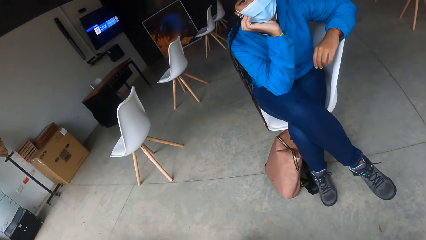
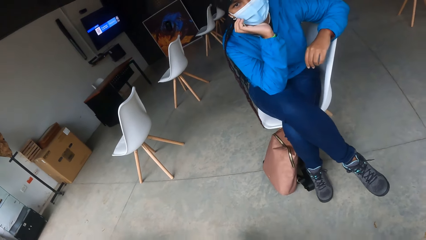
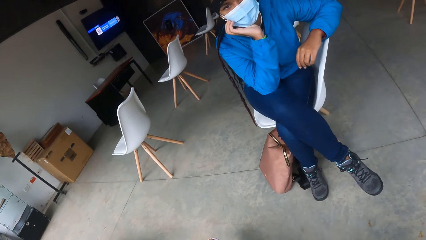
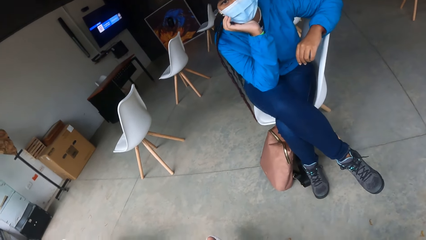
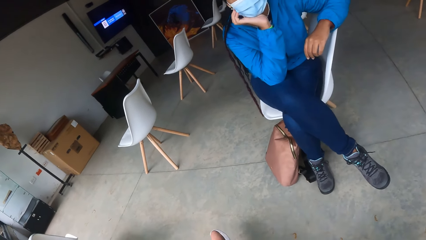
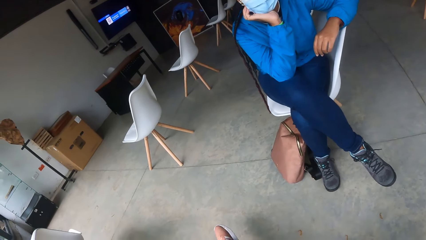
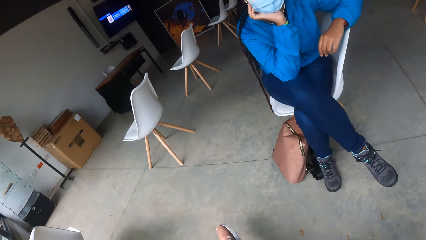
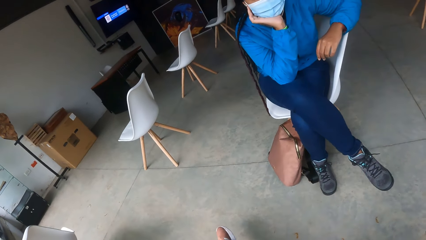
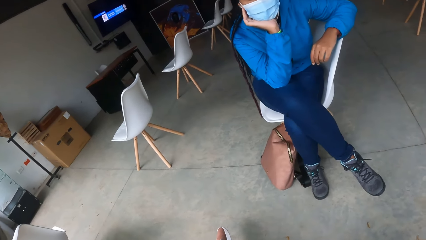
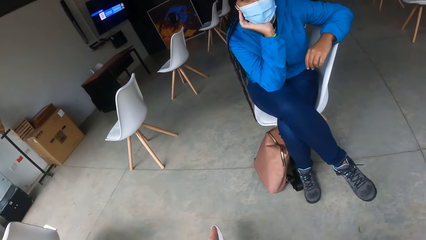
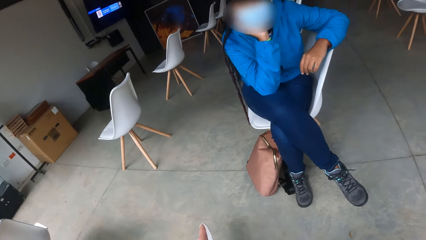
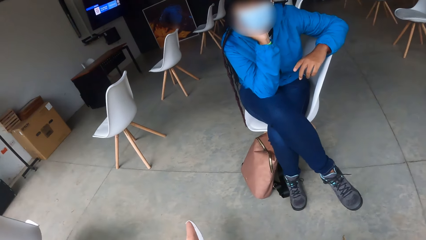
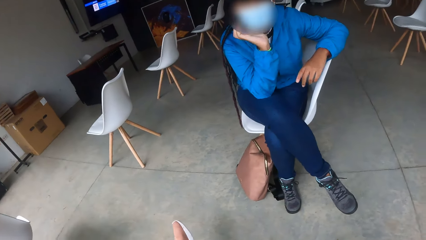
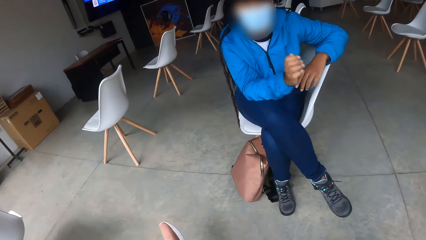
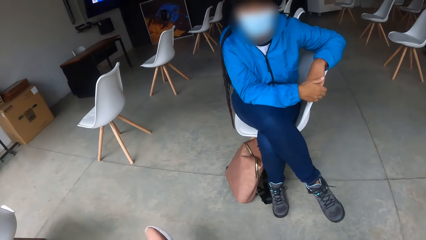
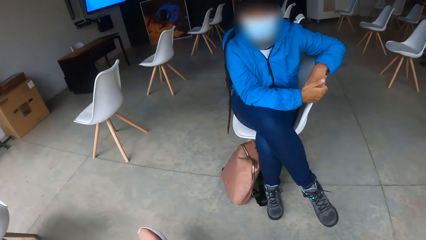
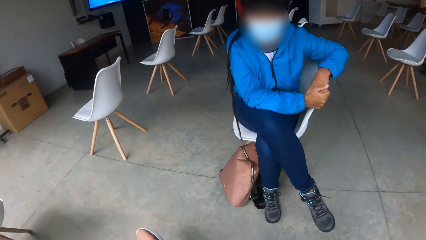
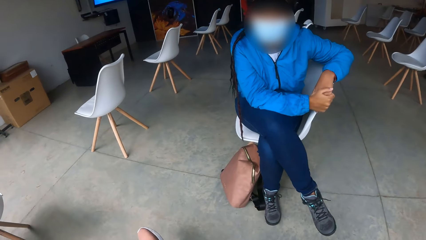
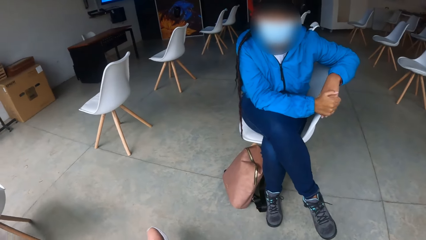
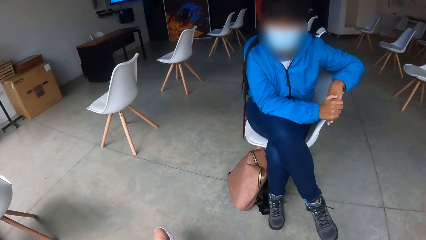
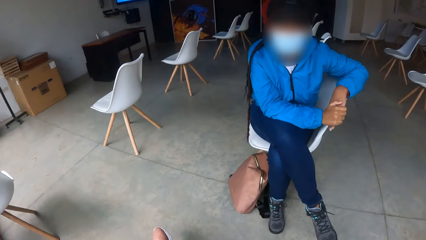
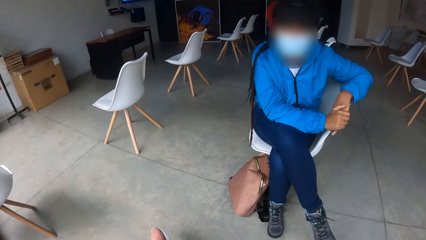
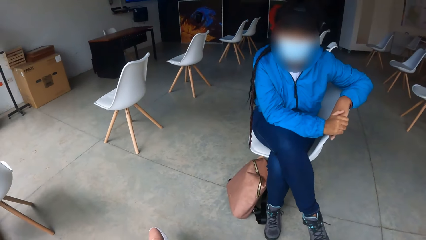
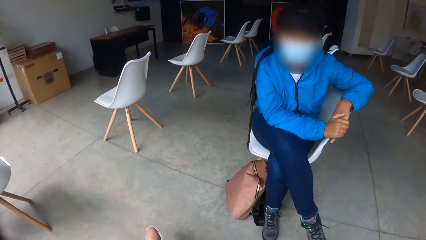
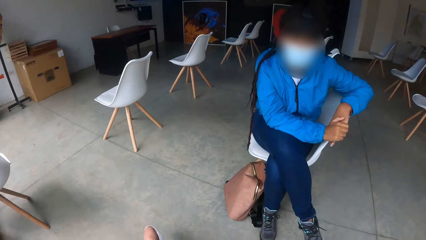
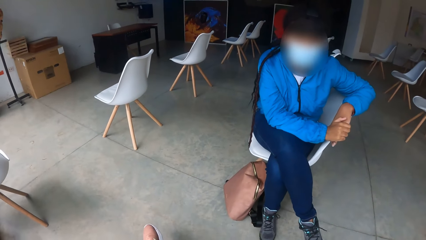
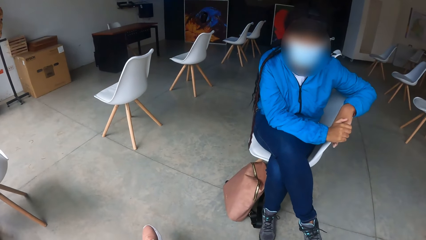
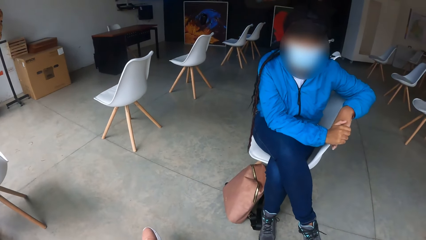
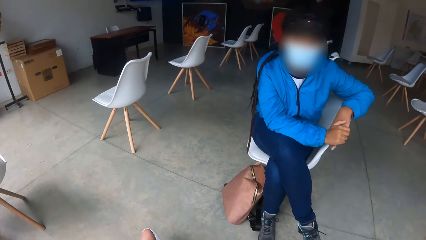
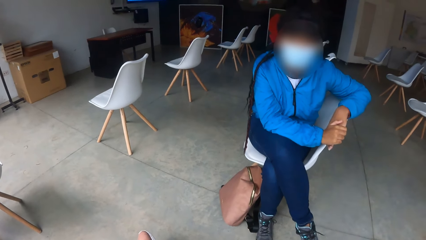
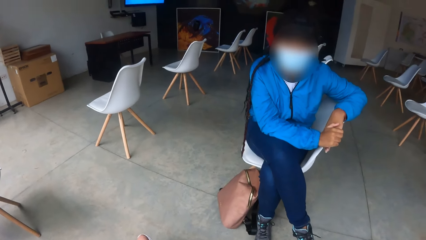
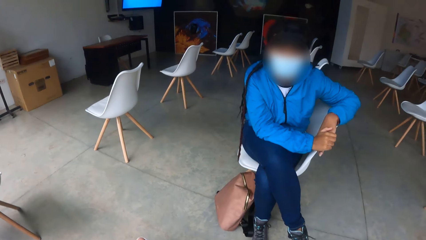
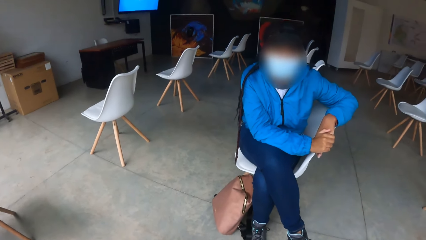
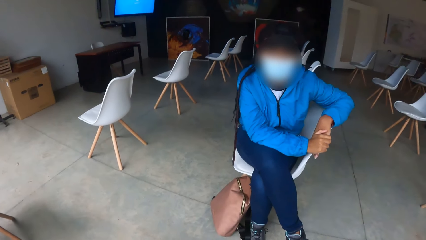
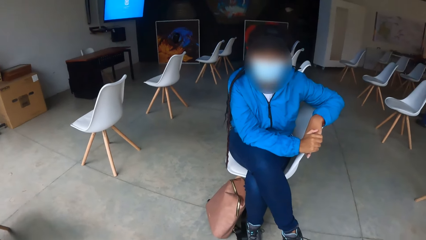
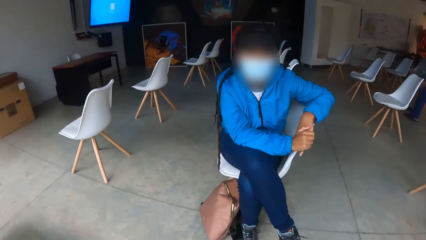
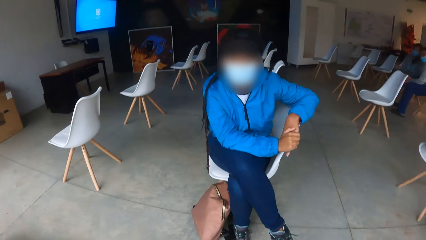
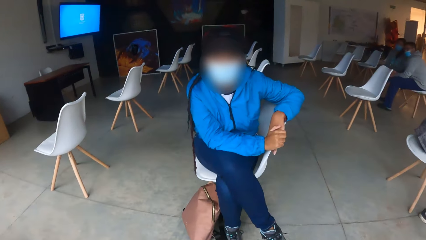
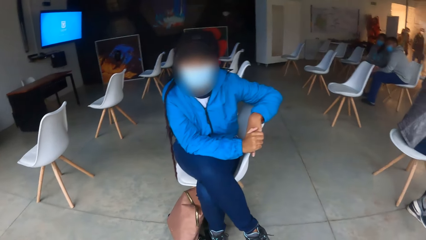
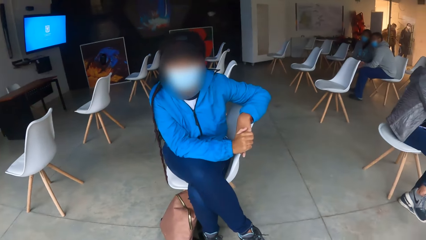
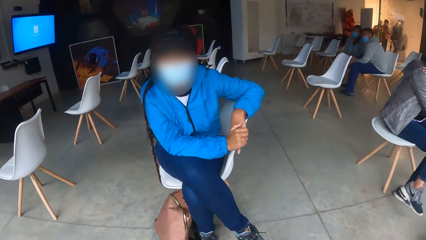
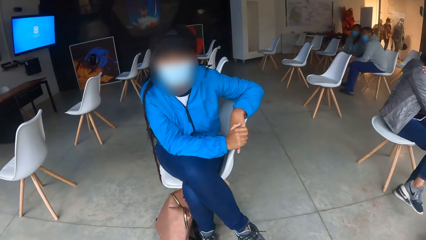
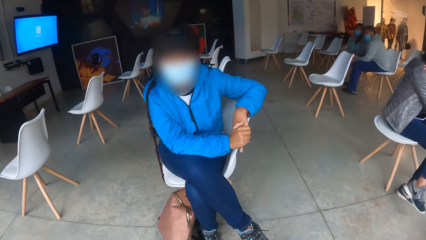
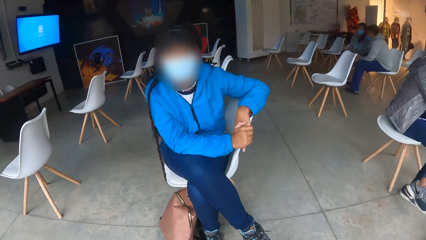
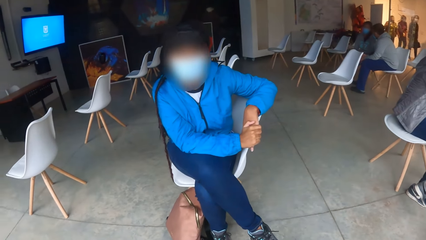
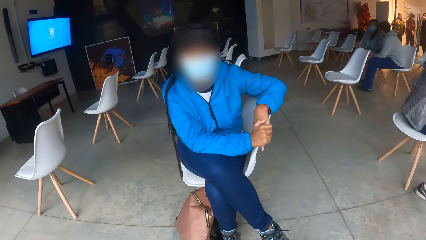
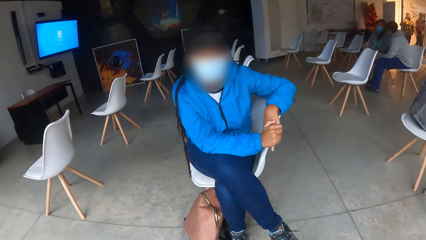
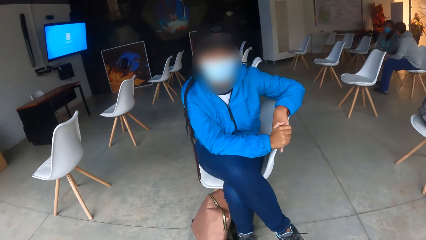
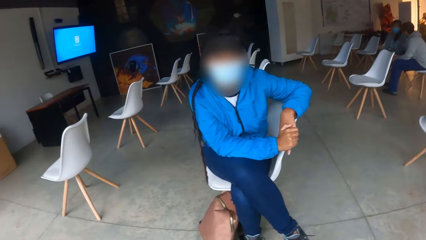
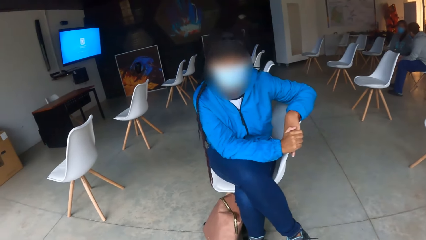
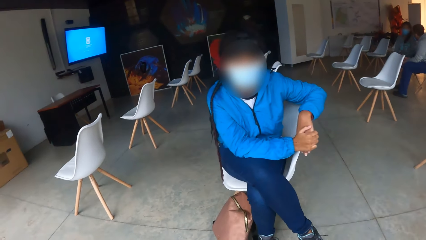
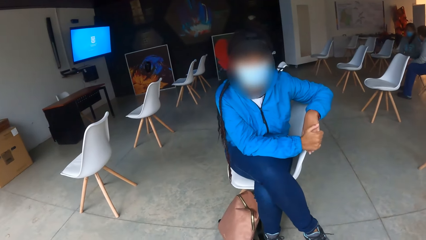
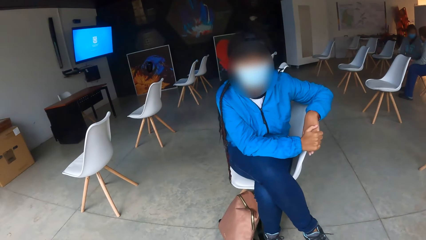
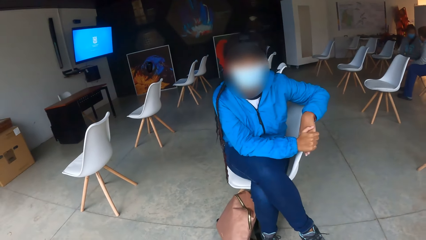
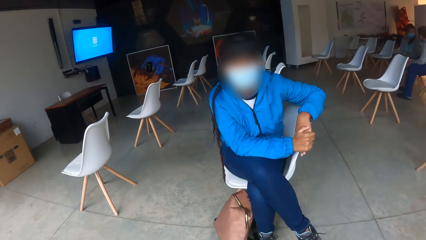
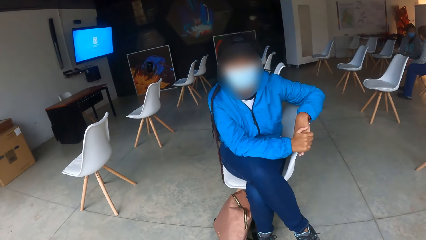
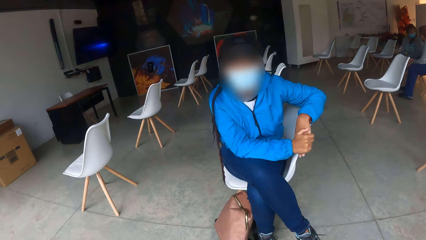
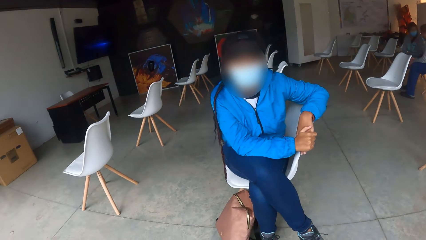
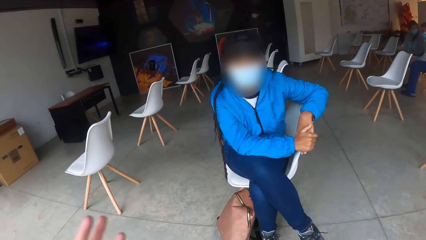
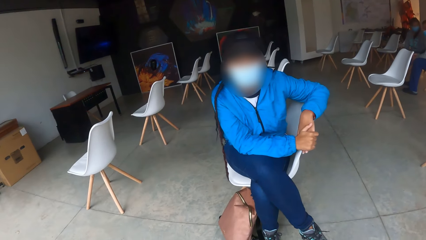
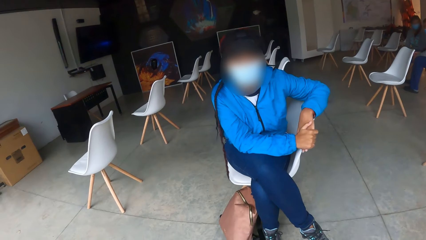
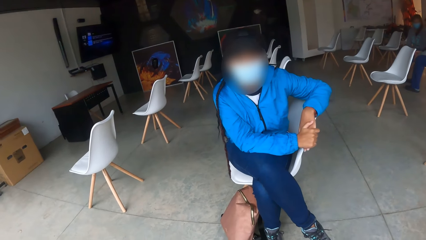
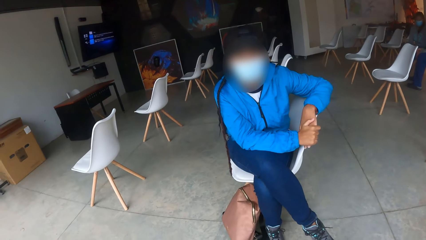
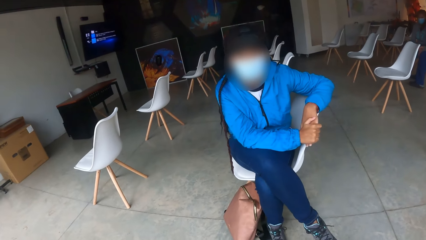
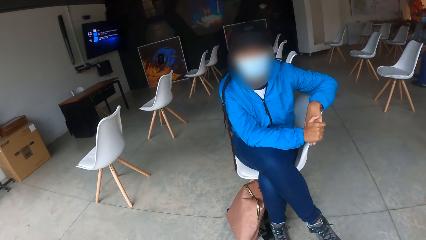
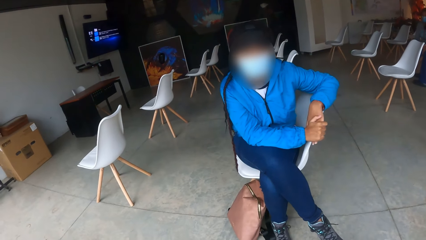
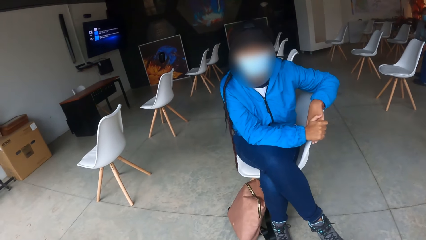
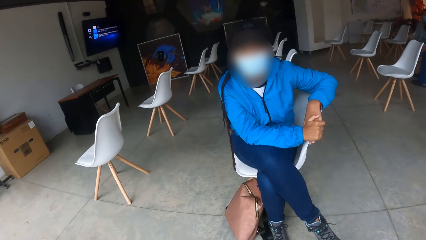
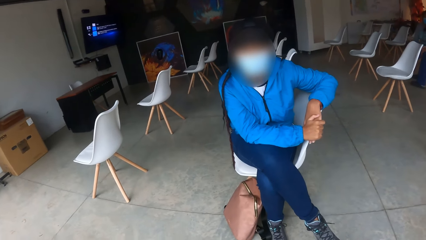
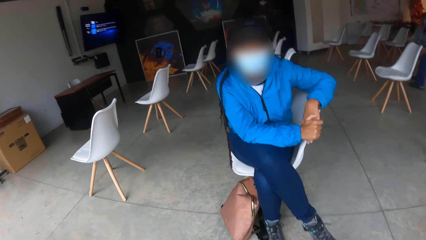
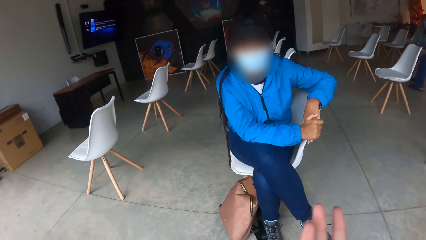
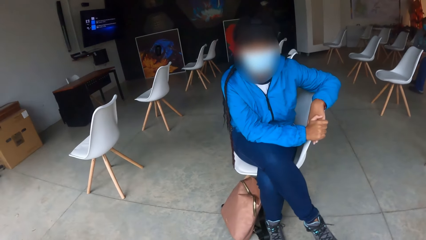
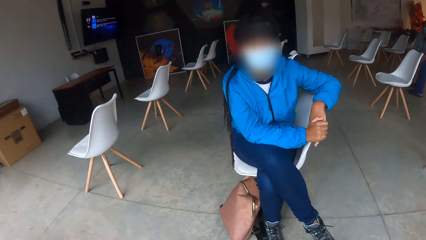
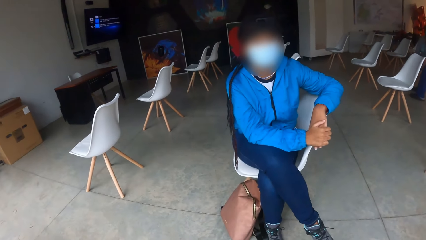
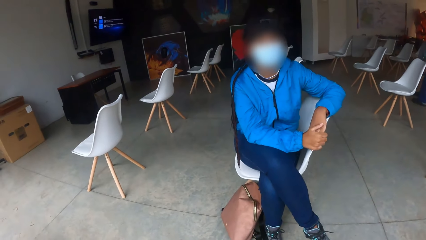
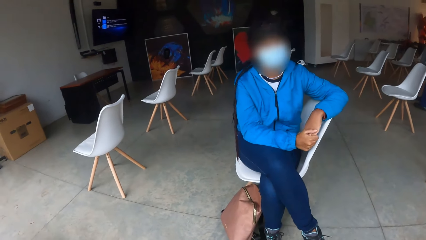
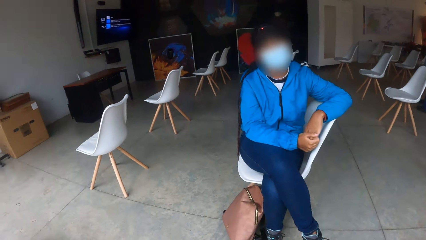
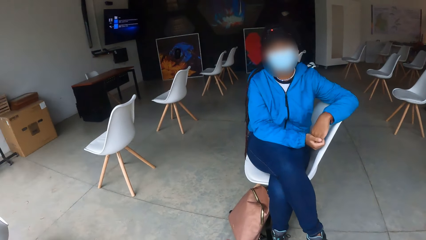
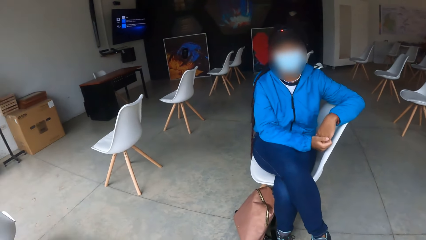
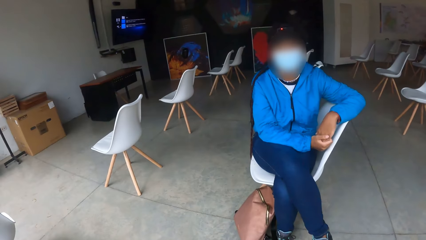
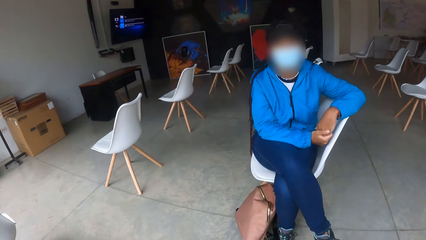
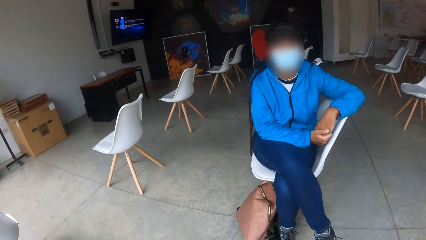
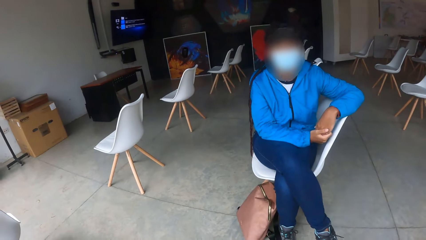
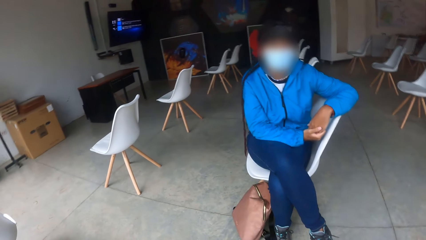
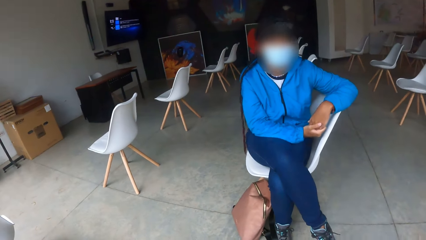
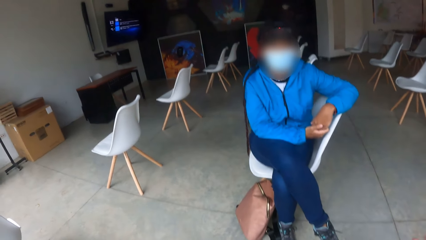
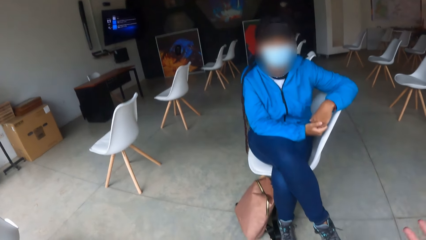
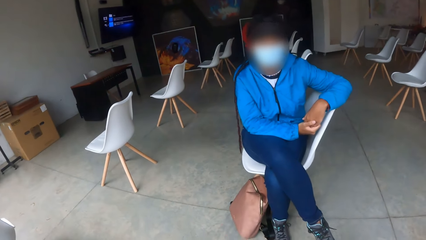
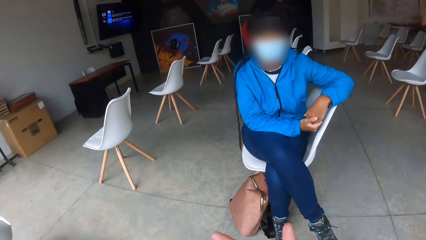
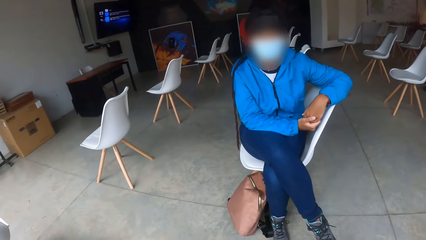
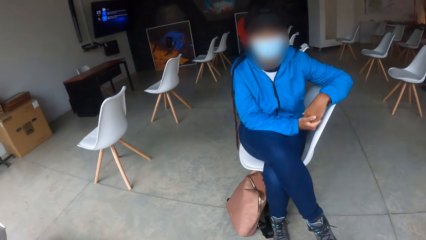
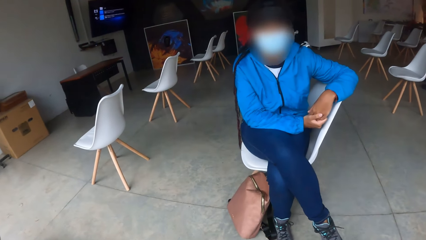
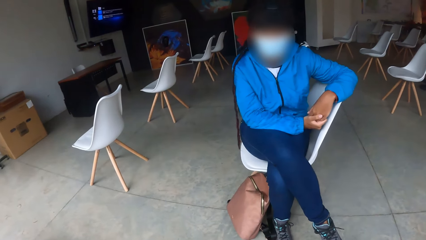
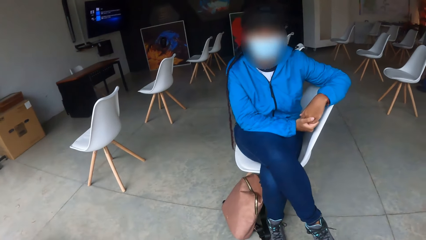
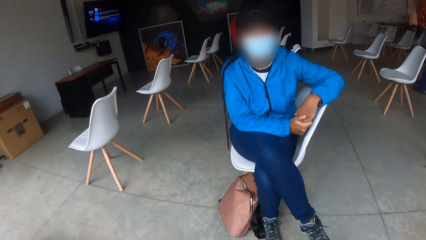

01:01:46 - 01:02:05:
The woman removes her right hand from her jaw and places her right hand on her left hand on the chair. The camera wearer turns towards a group of people. They do hand gestures.
